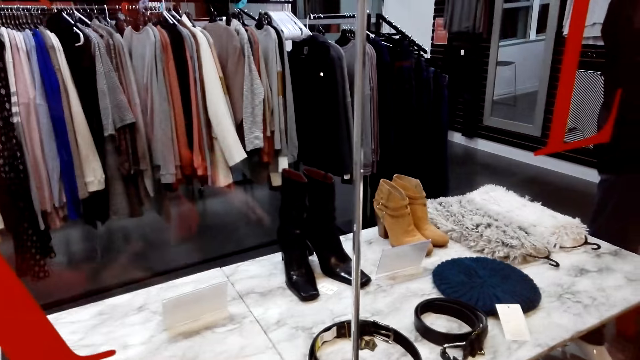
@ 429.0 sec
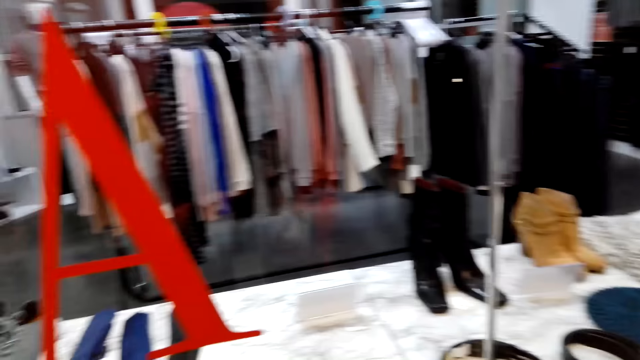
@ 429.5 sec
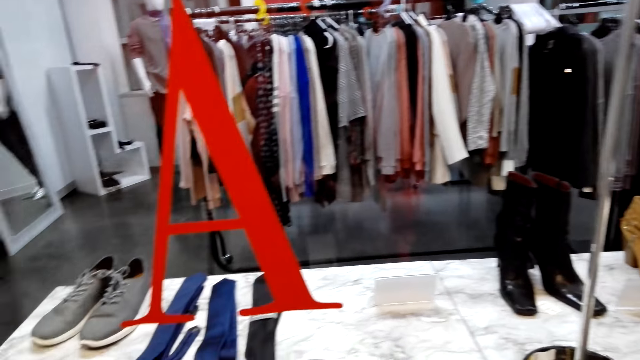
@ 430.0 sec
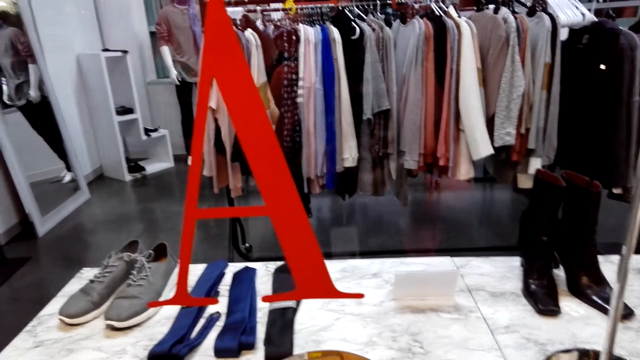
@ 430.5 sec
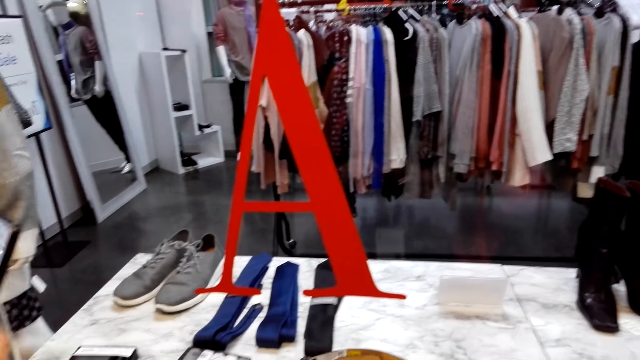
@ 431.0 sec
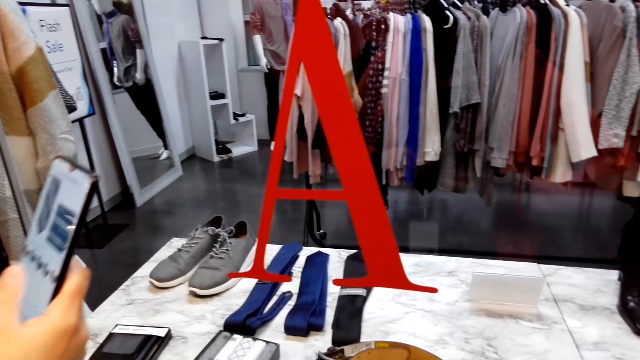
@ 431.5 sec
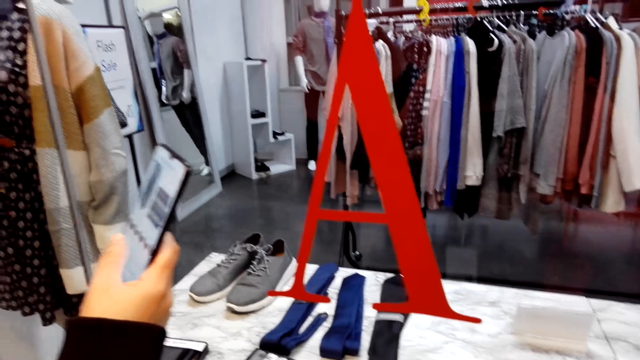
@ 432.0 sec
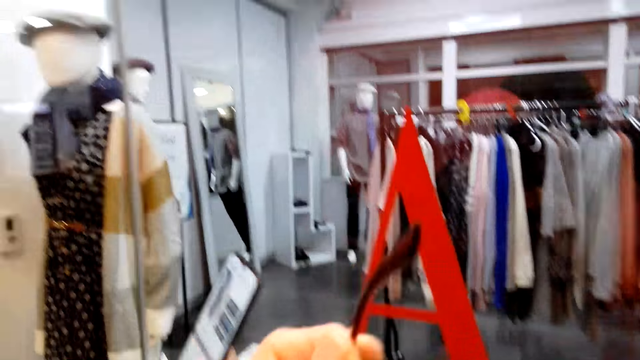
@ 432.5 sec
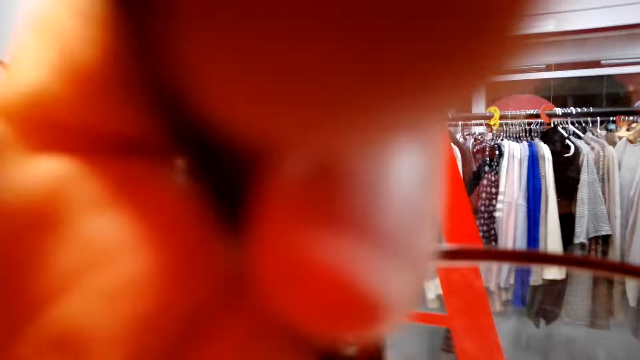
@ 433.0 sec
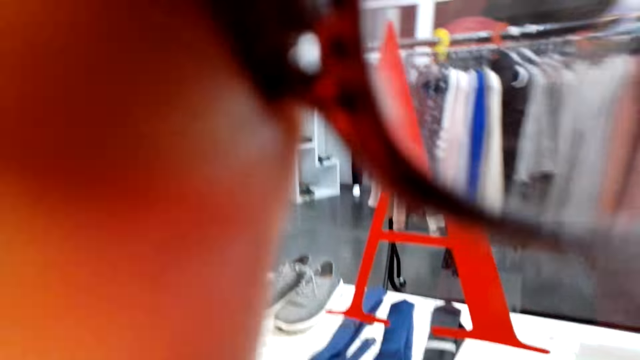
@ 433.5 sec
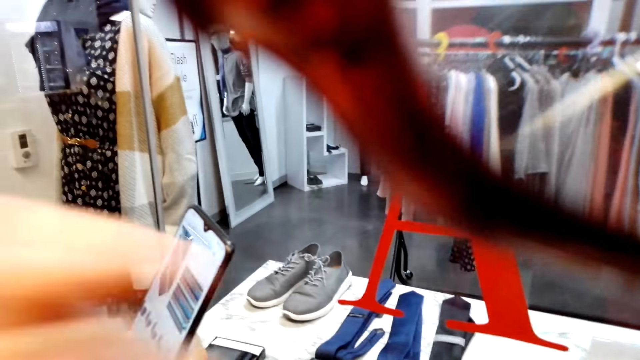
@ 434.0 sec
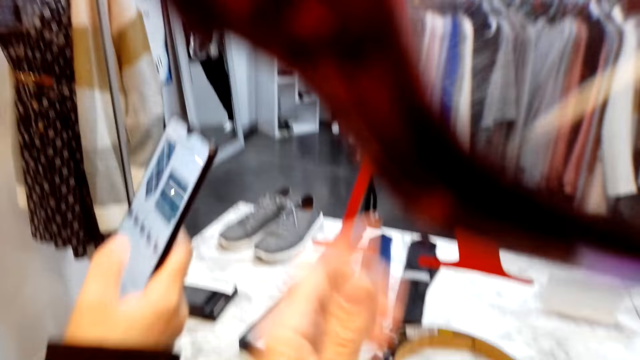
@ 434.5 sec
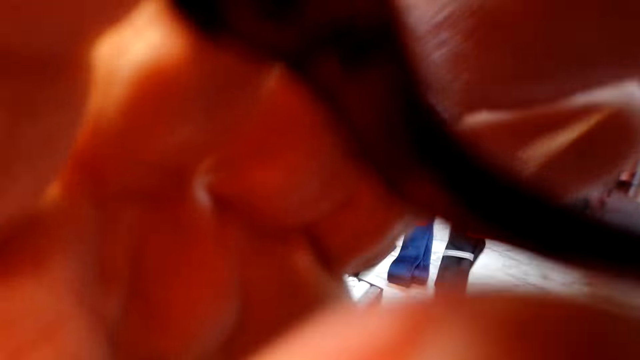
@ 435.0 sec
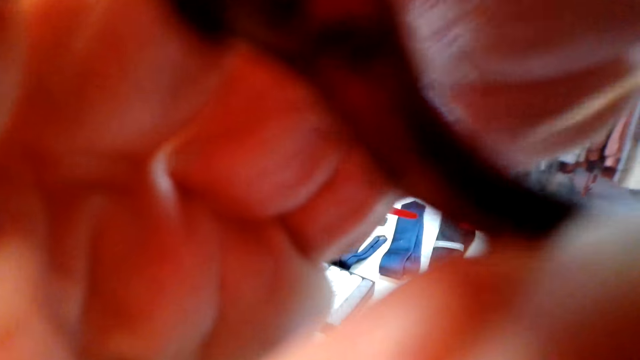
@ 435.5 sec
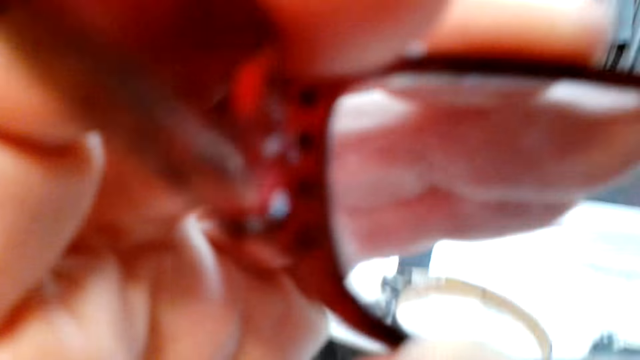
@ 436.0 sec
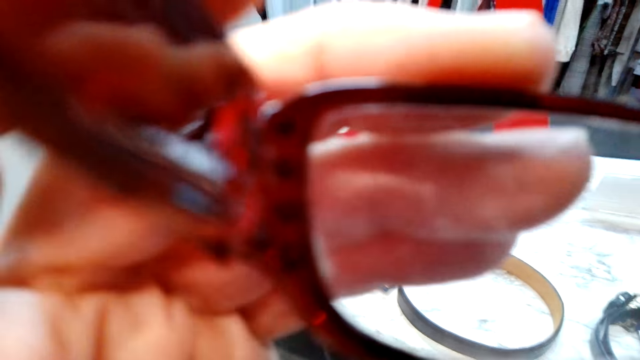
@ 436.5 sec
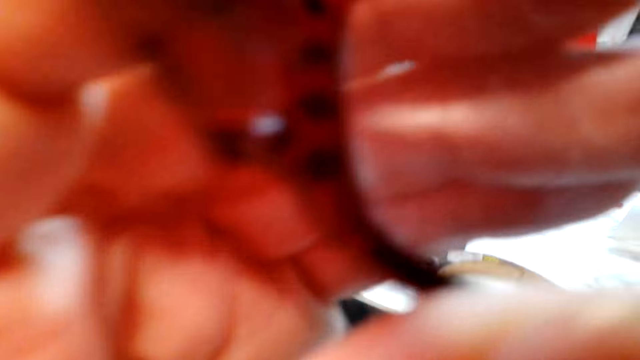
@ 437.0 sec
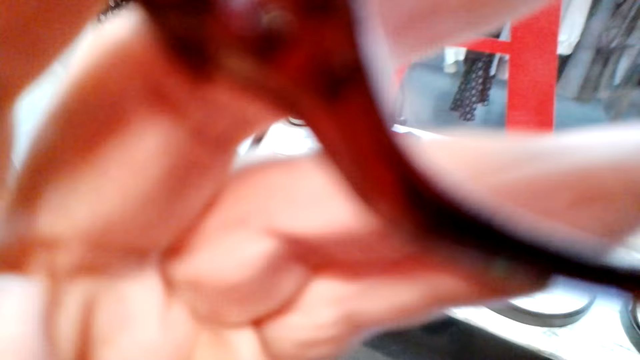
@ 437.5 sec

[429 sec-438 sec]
A lady scrolls through the phone. The camera wearer wears the sunglasses. They hold the sunglasses.

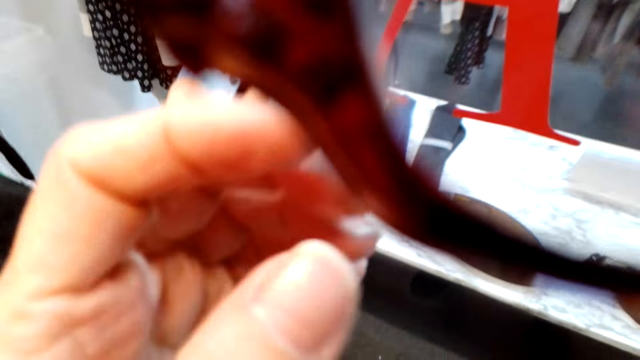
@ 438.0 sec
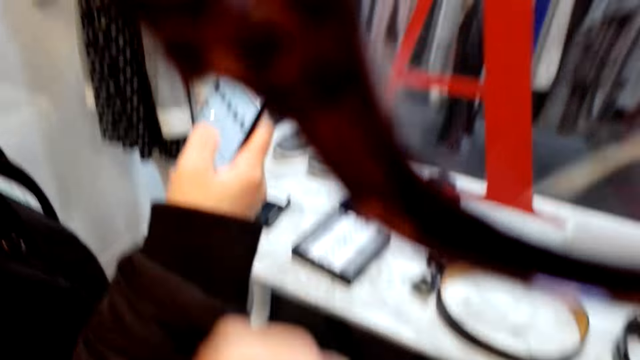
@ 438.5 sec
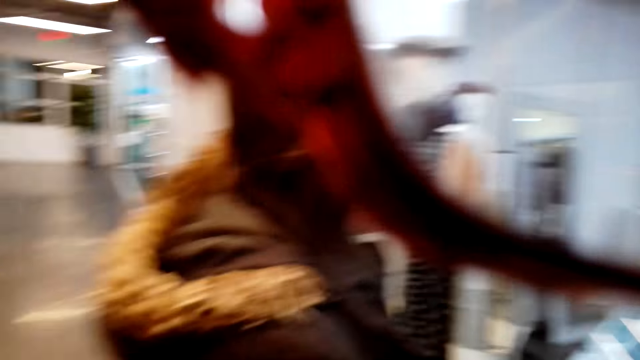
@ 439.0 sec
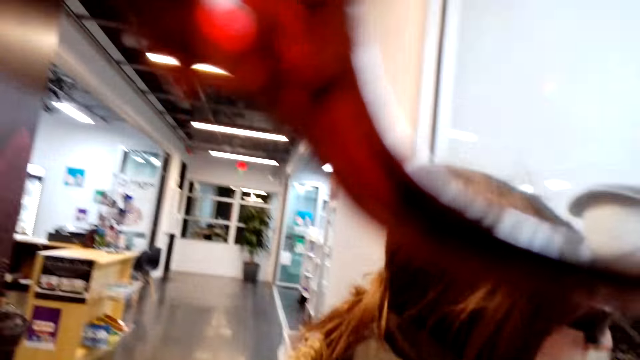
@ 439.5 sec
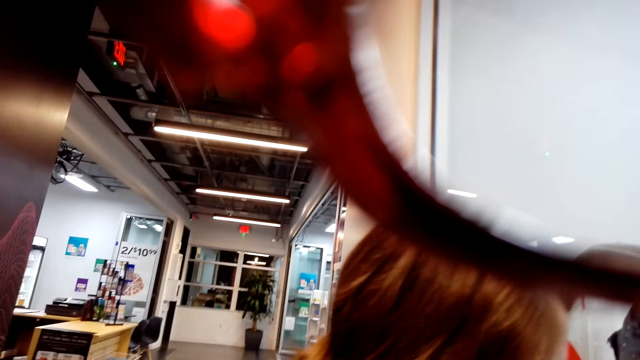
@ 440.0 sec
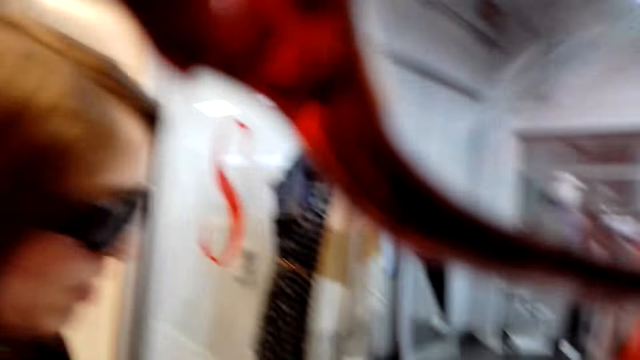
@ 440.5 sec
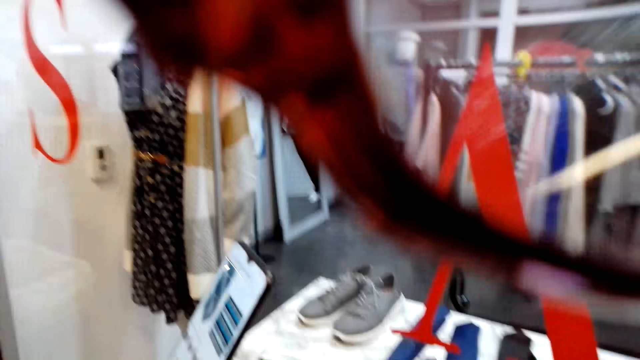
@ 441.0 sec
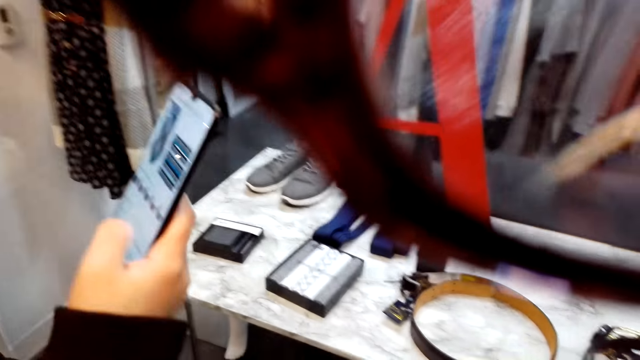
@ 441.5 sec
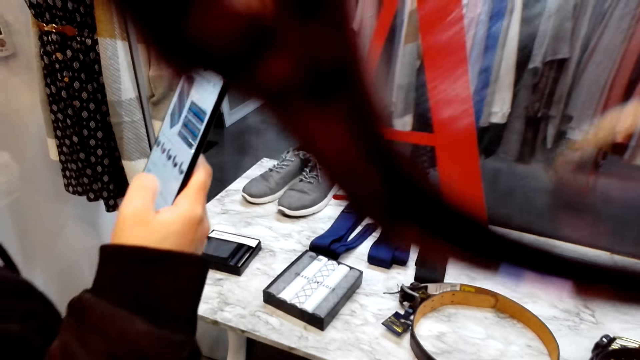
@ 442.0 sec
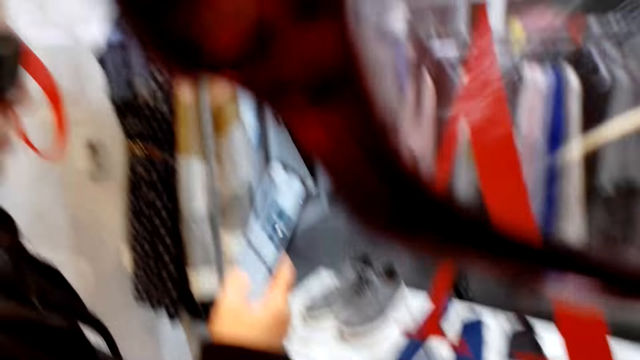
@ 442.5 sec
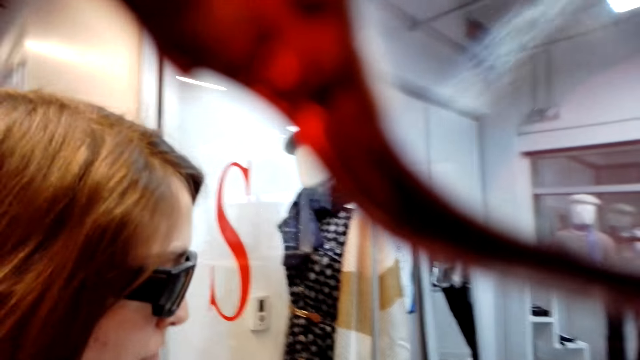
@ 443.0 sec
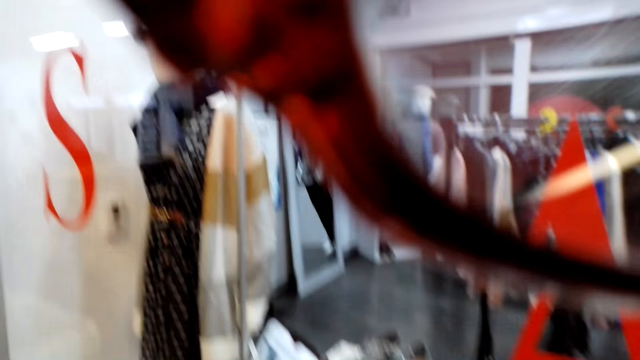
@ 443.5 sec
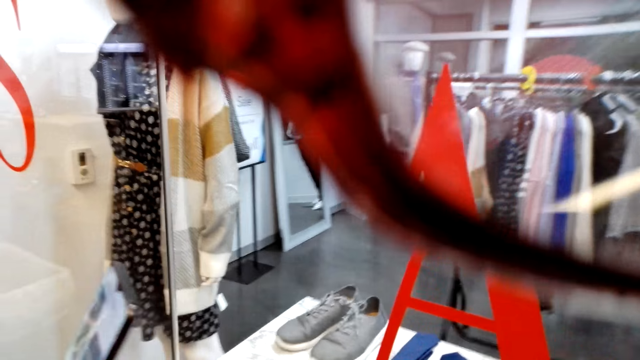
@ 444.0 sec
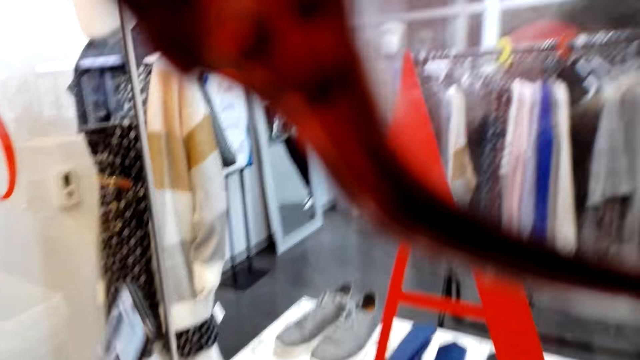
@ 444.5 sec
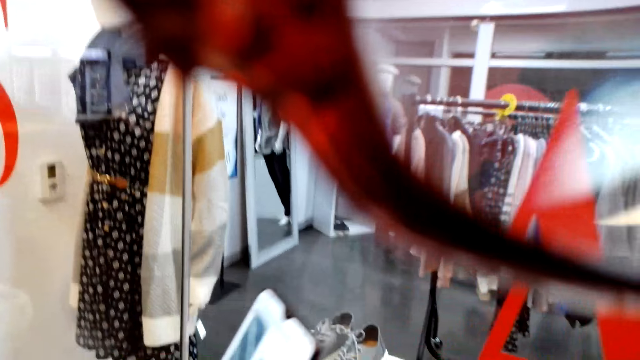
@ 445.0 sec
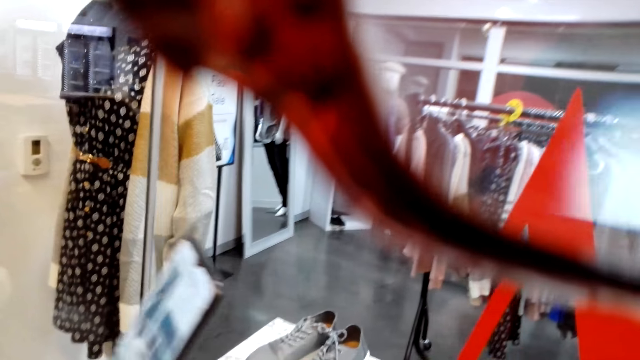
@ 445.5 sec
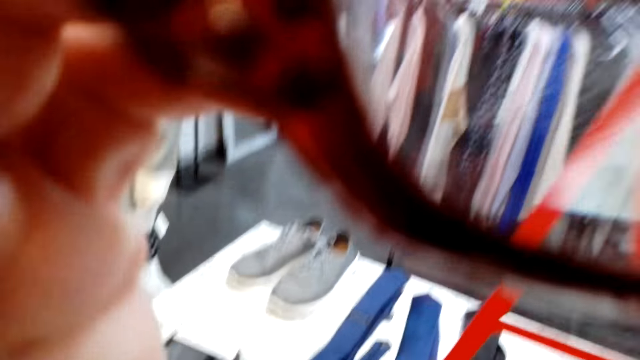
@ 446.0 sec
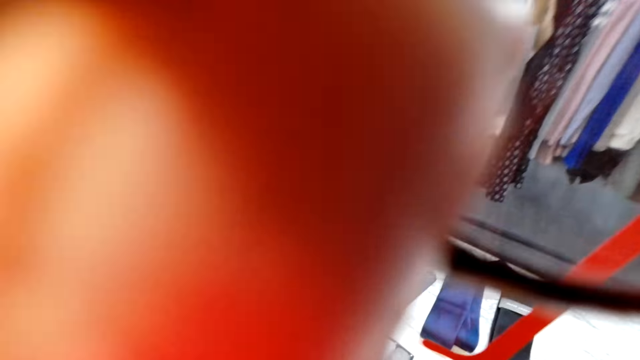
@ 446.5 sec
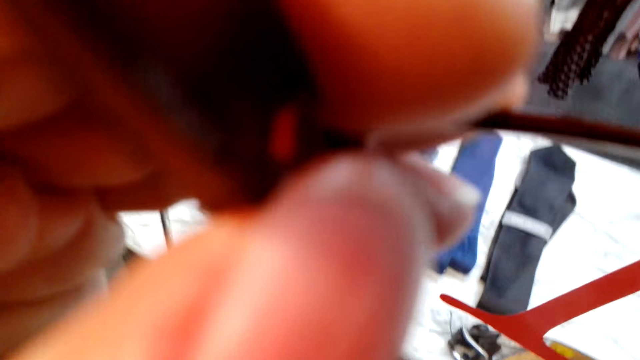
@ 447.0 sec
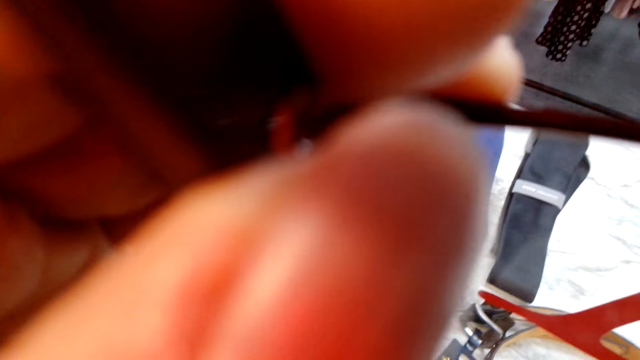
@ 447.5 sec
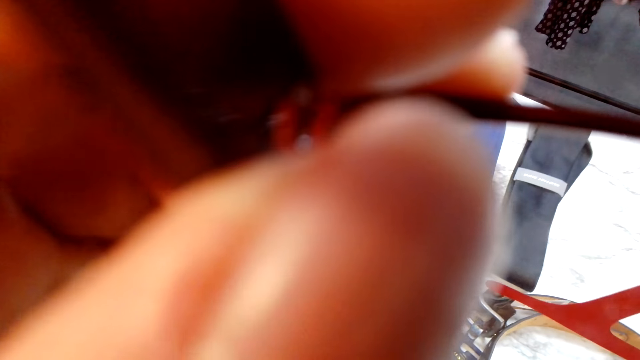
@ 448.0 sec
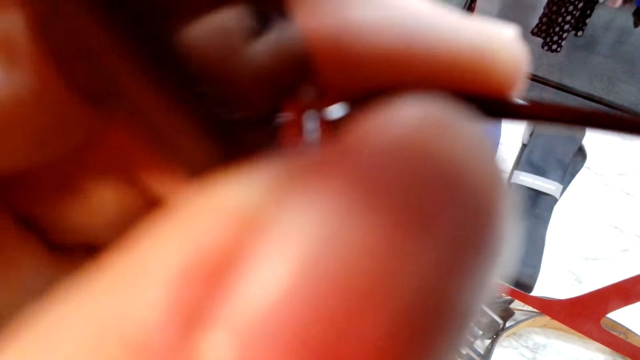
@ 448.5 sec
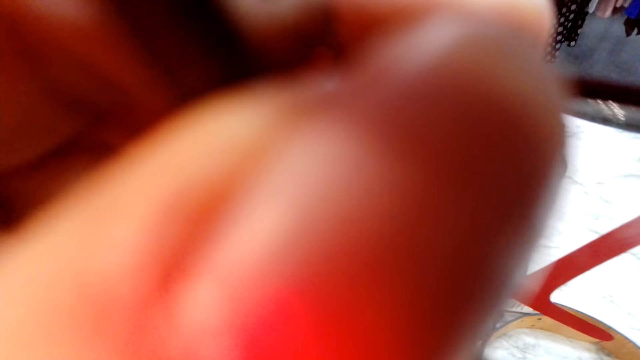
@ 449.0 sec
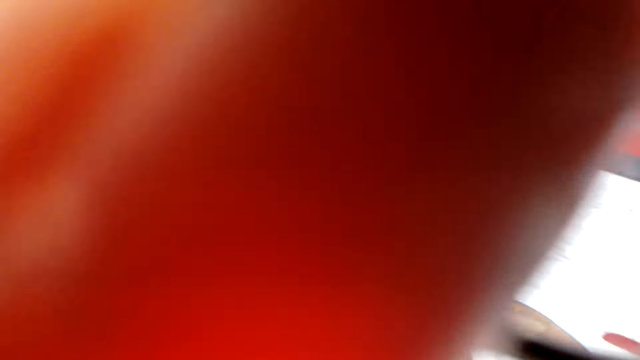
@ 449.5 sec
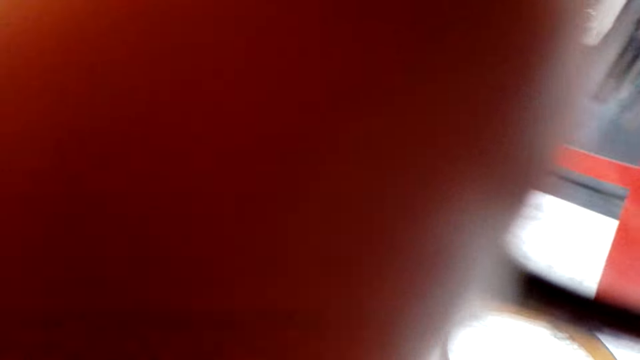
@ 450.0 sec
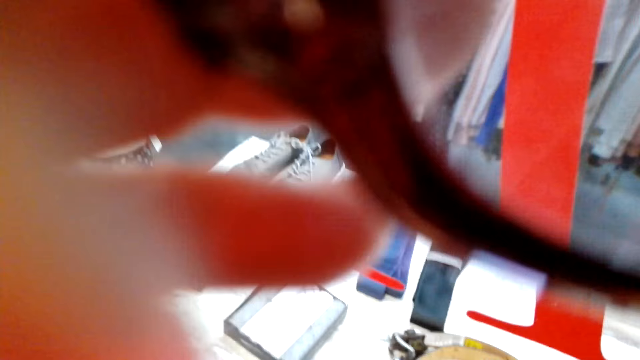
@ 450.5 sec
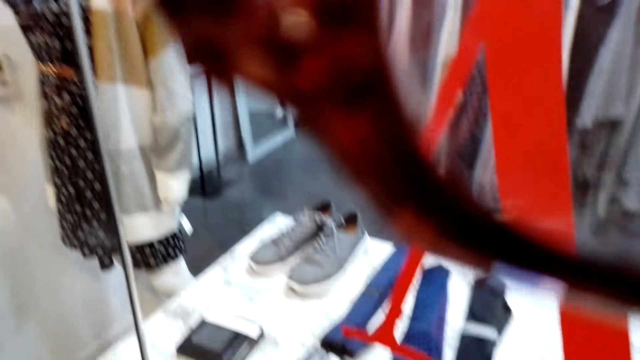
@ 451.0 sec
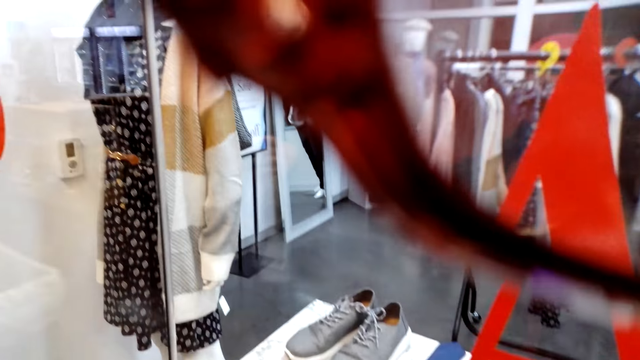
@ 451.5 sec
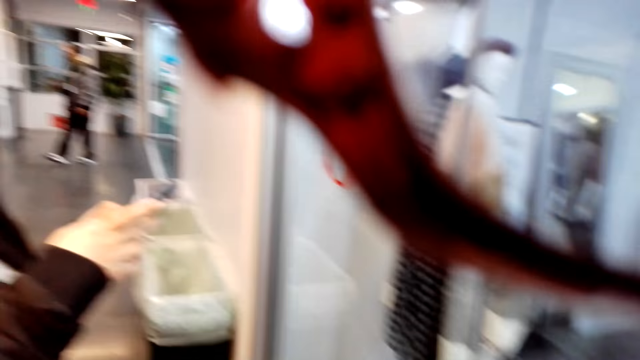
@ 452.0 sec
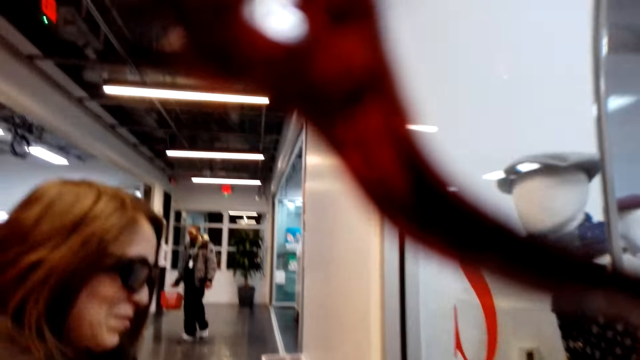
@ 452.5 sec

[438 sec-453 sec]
A lady scrolls through the phone. The camera wearer looks around and converses with the lady. The lady scrolls the phone. The camera wearer holds the sunglasses.
